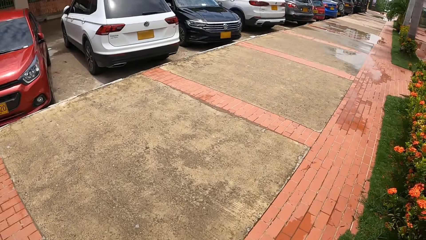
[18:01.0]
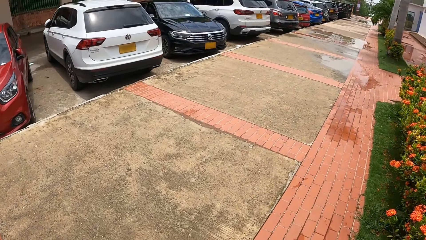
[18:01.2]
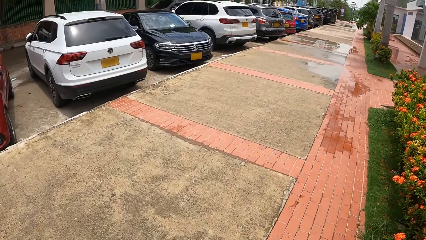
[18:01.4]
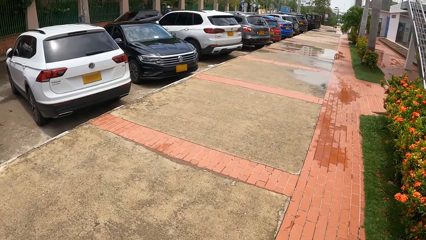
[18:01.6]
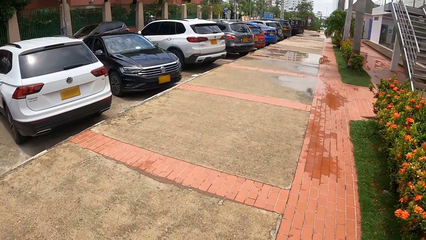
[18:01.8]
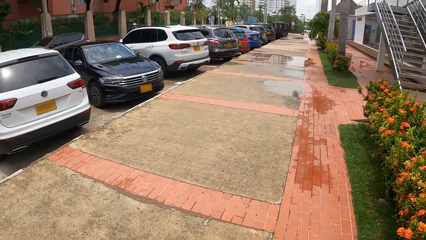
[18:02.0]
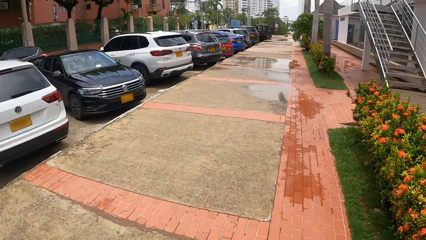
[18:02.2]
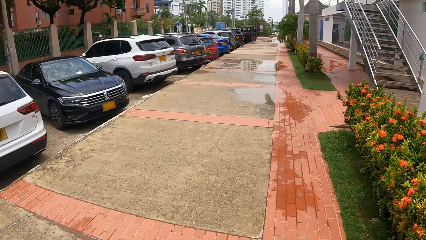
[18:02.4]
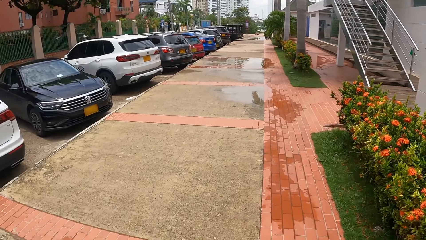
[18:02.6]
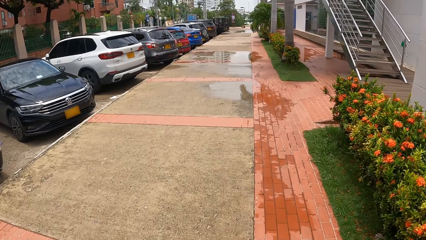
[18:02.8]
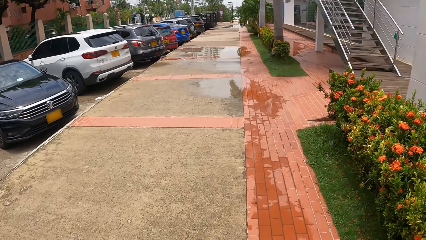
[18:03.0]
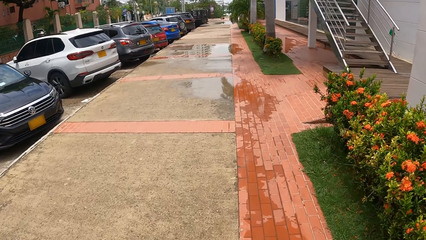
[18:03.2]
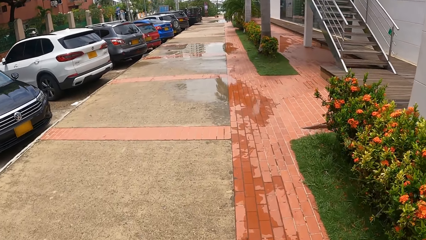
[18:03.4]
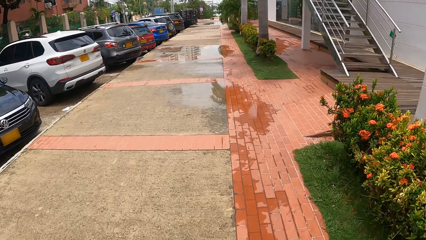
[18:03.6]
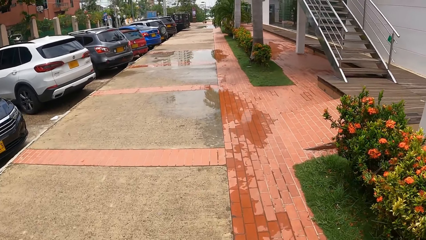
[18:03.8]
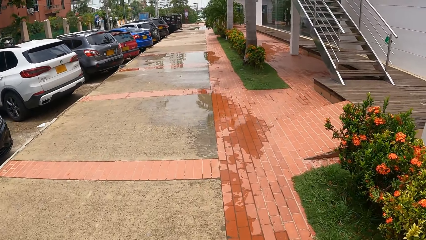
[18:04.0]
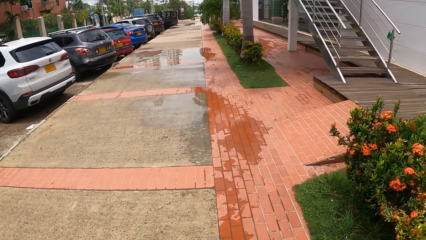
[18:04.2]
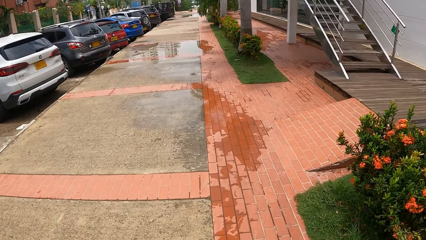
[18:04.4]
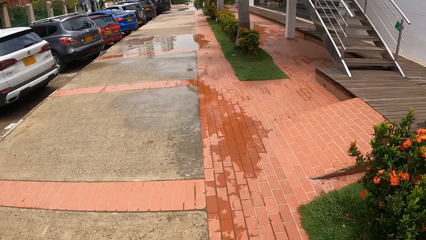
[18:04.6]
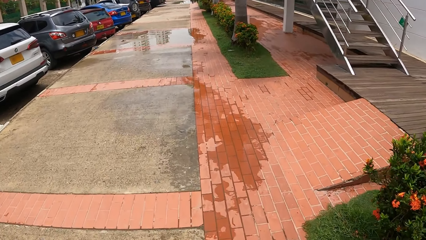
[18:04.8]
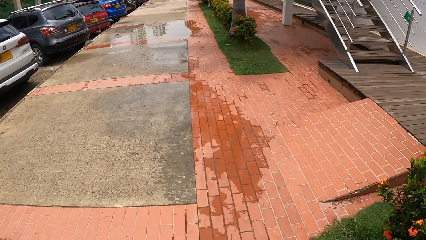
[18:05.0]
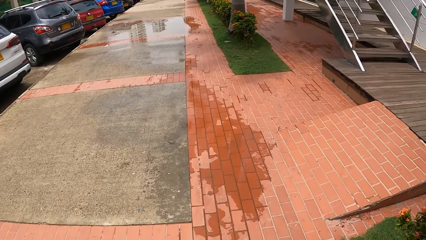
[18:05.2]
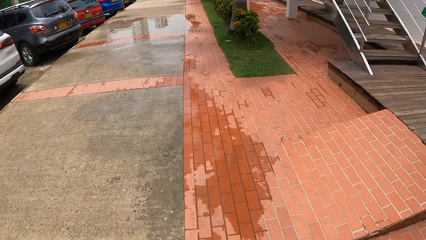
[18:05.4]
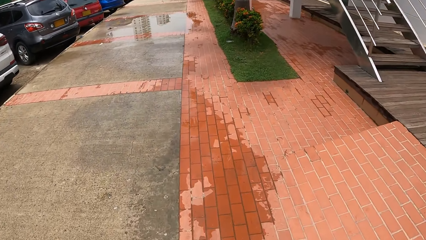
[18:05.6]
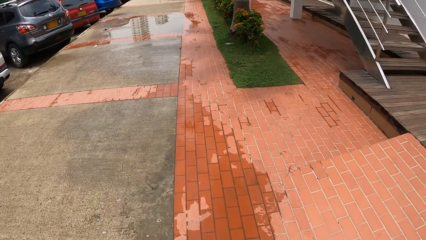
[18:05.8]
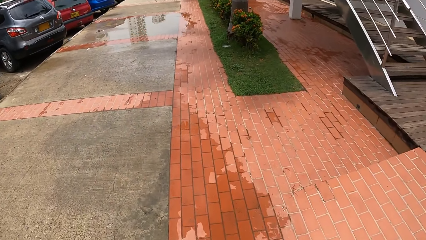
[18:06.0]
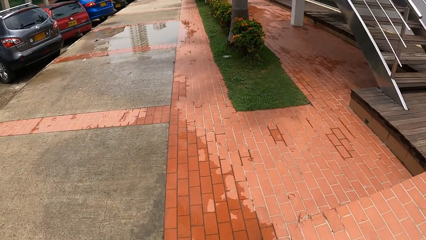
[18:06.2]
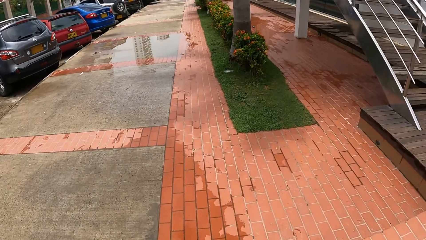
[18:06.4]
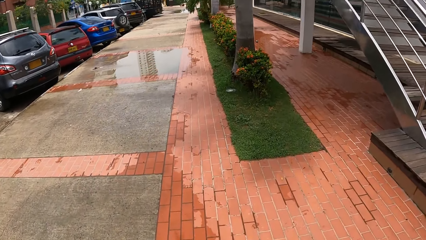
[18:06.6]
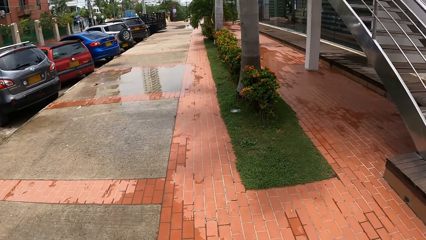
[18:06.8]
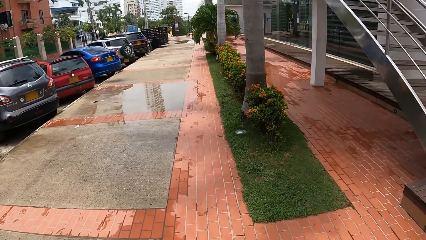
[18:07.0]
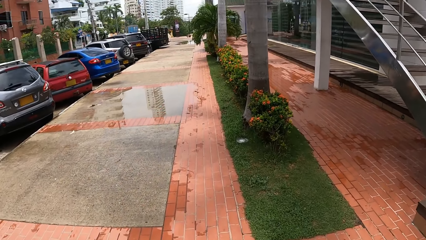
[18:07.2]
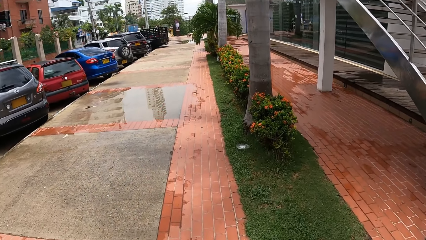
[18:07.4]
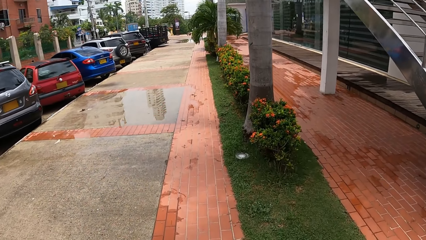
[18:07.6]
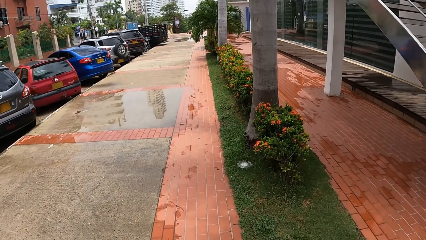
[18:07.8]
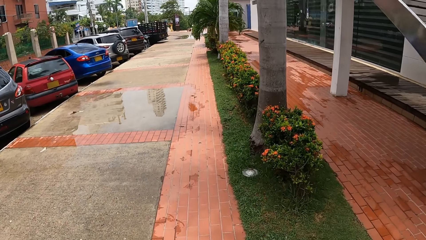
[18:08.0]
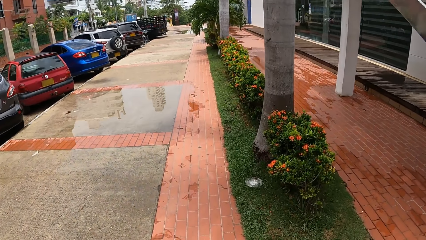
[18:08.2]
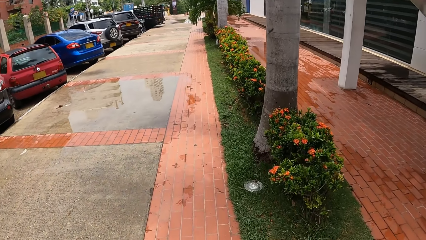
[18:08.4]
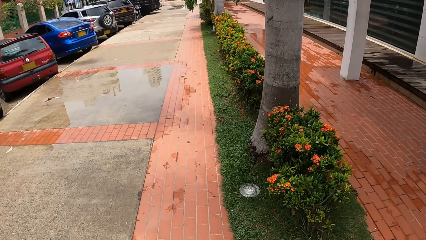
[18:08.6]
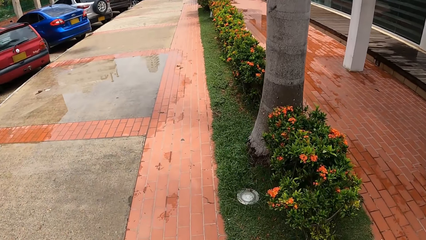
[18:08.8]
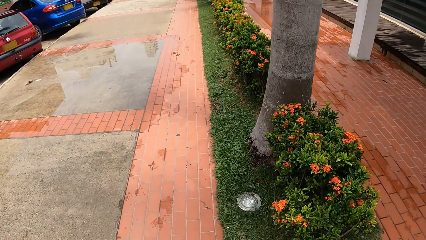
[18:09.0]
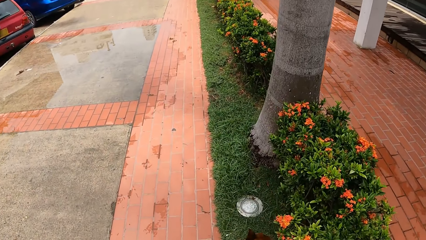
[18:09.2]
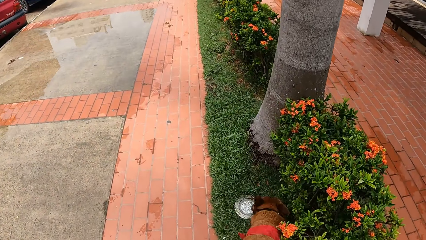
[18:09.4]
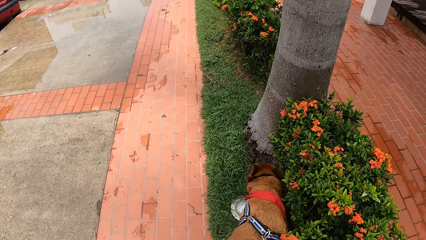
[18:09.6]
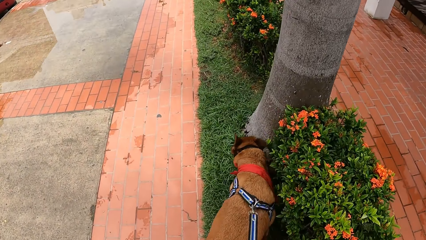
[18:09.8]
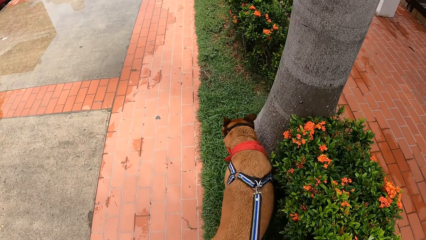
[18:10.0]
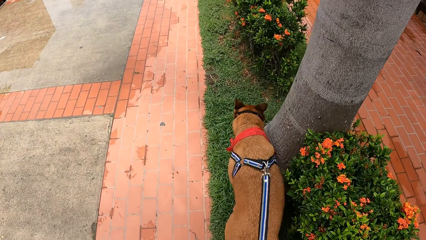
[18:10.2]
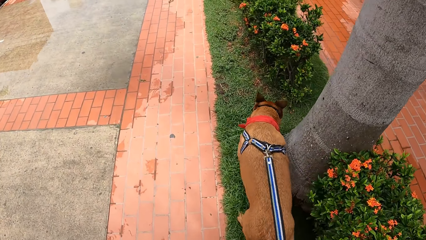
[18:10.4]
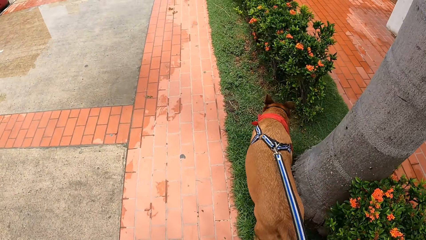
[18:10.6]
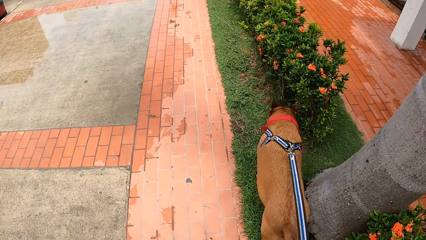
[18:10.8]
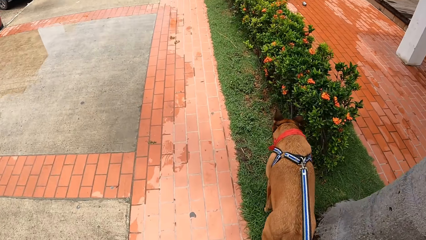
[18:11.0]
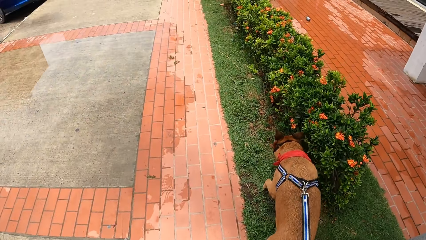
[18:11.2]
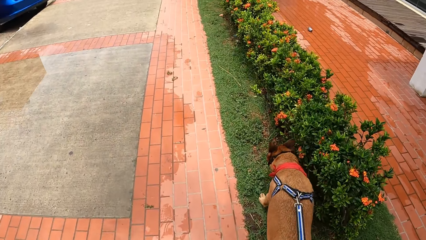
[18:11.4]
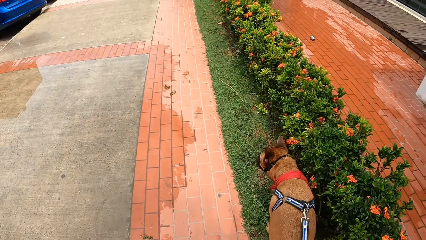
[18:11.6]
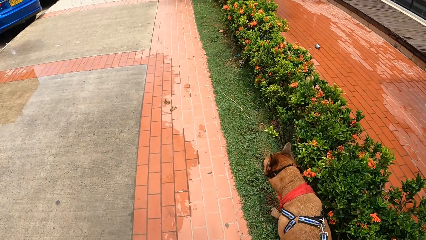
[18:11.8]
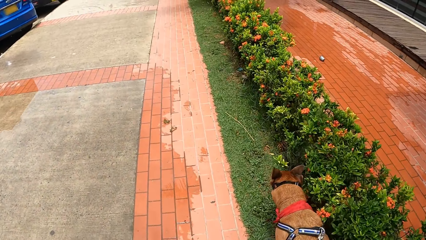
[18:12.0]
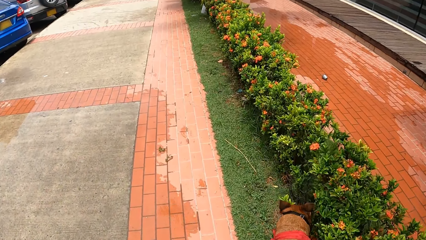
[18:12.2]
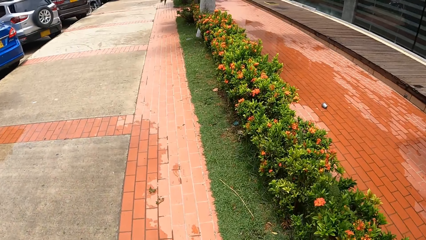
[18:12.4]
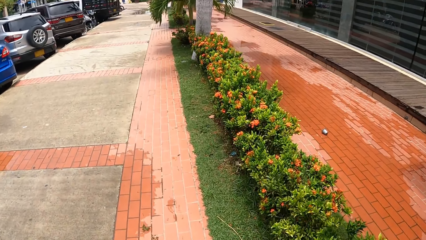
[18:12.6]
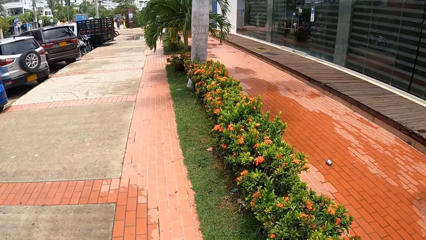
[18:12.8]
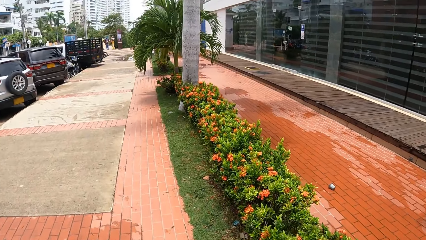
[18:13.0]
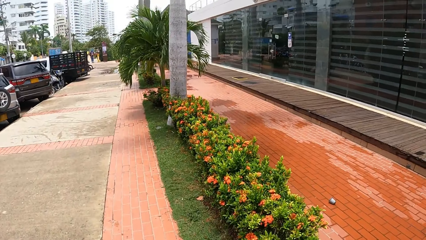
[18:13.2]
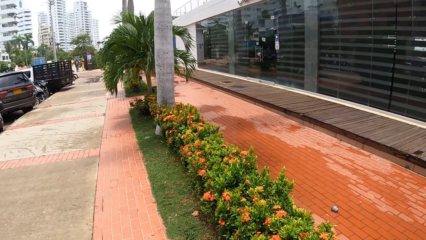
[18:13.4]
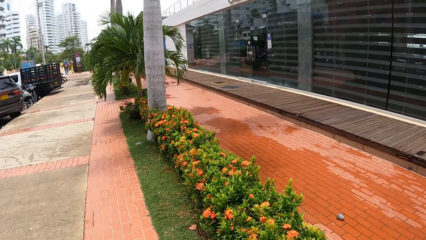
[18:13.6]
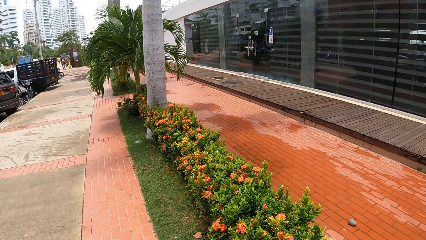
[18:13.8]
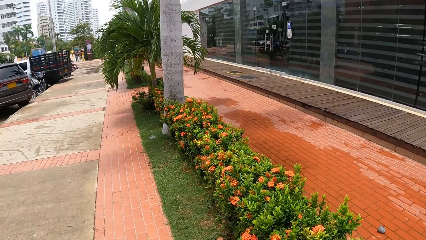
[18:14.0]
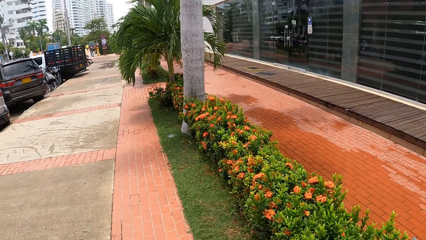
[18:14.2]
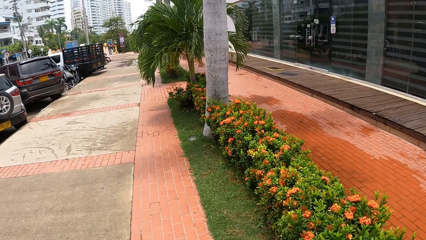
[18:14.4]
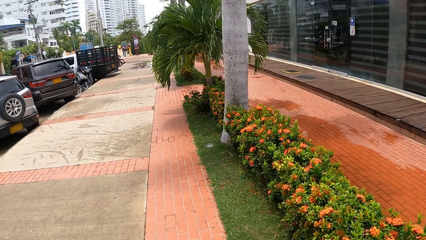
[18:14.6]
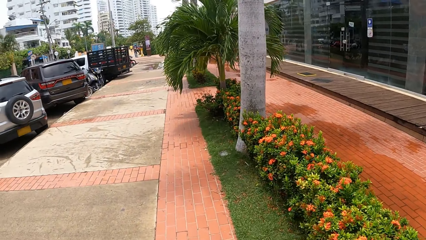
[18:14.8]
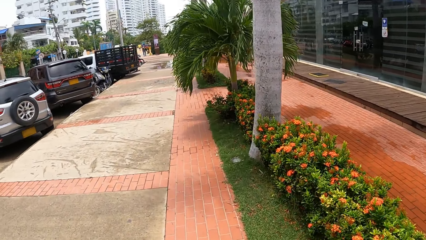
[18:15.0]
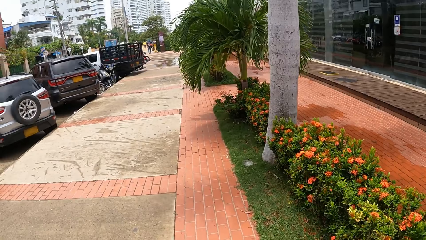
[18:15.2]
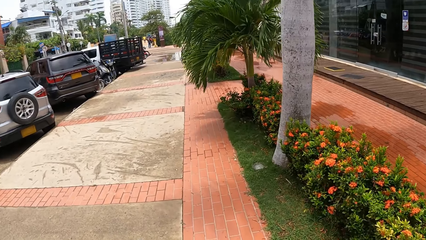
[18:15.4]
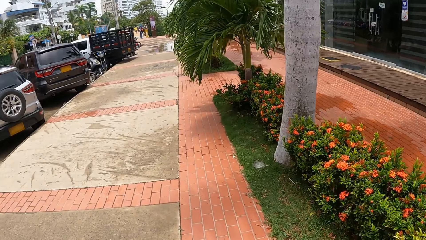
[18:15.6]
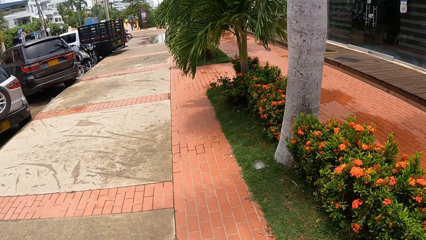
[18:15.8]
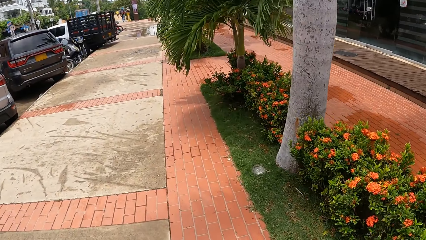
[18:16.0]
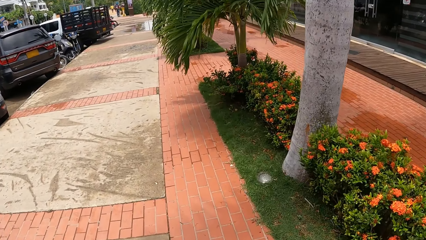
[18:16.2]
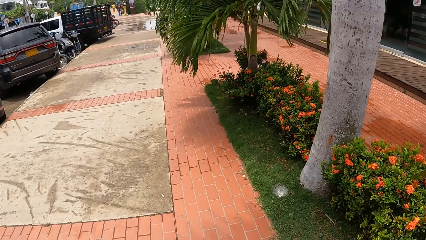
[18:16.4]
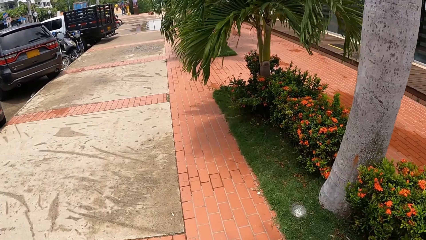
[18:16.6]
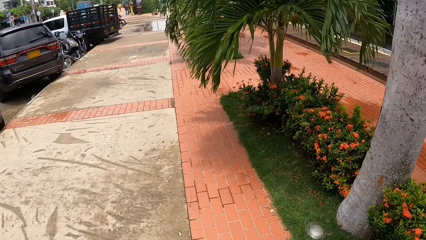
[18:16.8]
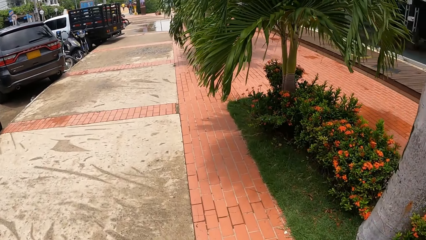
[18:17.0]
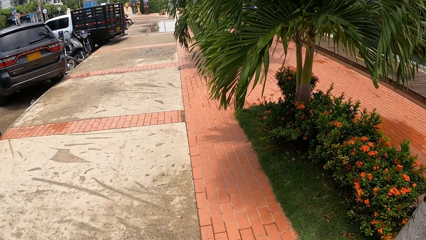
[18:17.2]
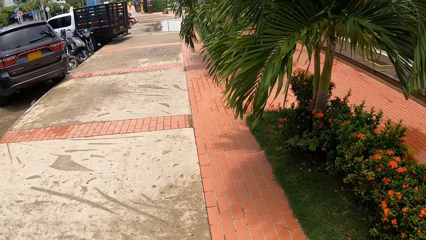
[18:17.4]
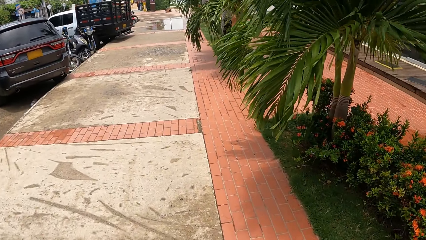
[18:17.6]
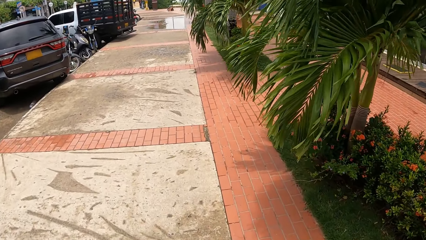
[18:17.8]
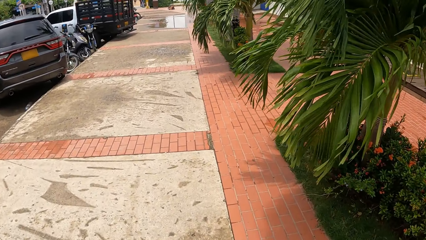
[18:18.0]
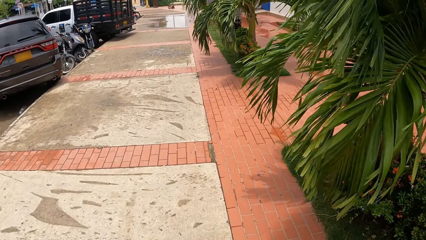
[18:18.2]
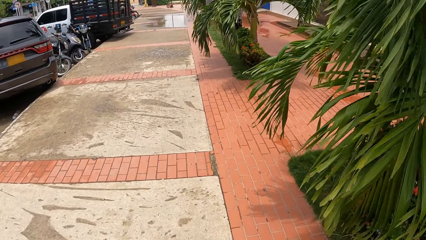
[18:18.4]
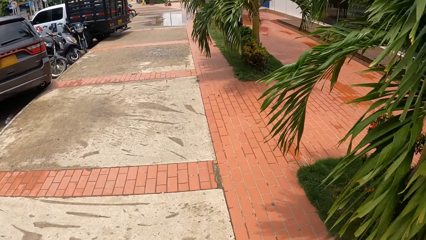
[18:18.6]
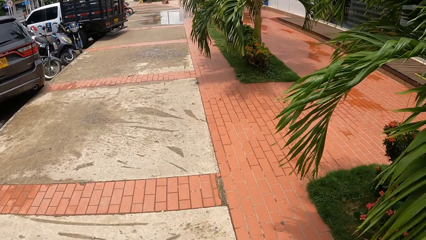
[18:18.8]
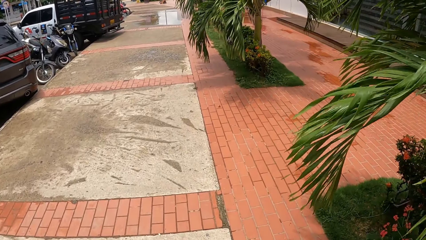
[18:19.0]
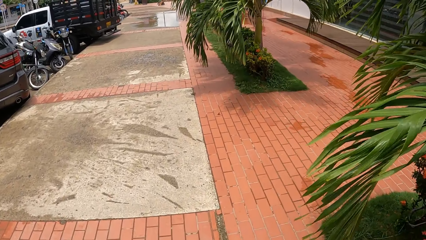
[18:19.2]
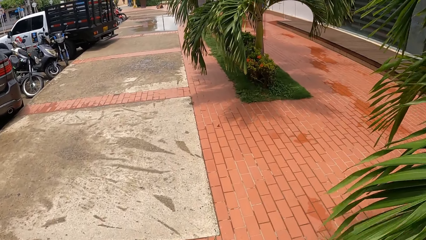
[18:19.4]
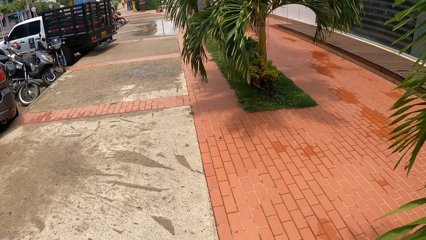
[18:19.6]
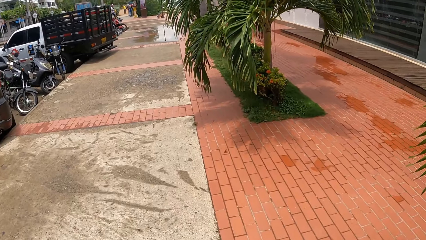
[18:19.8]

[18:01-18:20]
The camera wearer walks on the pathway. They look at the water on the pathway. They look at the dog. They look at the flowers.
